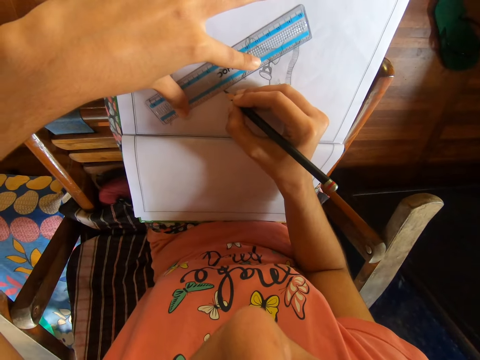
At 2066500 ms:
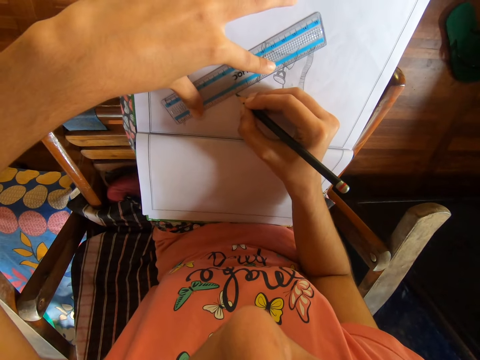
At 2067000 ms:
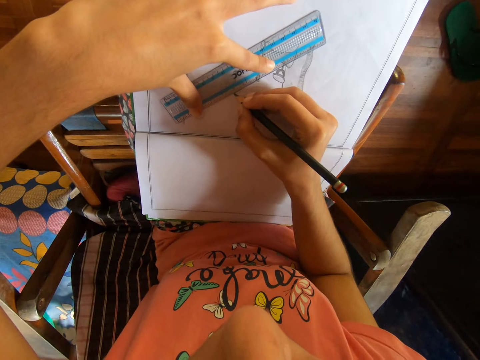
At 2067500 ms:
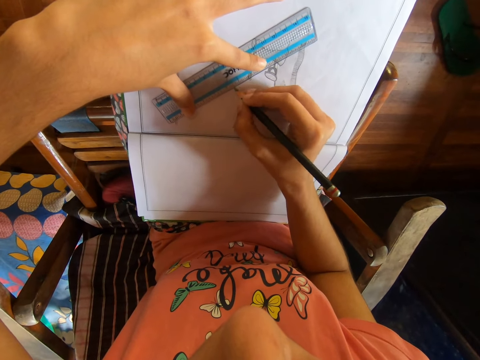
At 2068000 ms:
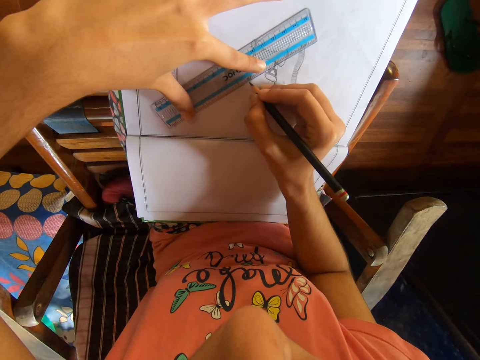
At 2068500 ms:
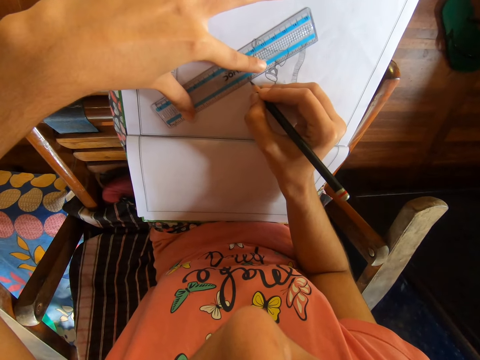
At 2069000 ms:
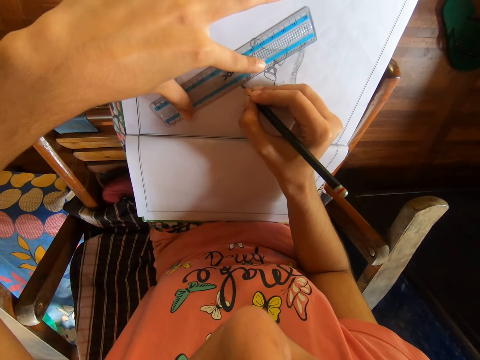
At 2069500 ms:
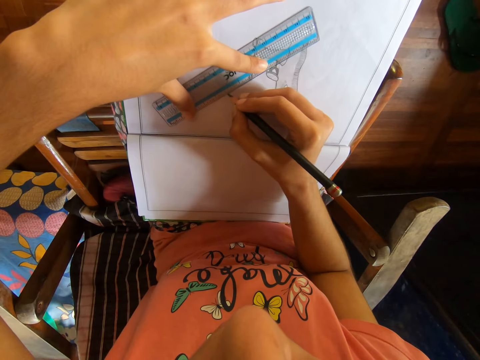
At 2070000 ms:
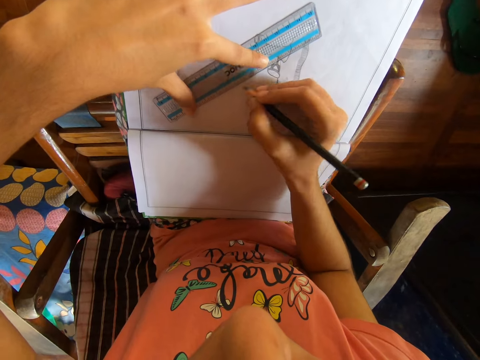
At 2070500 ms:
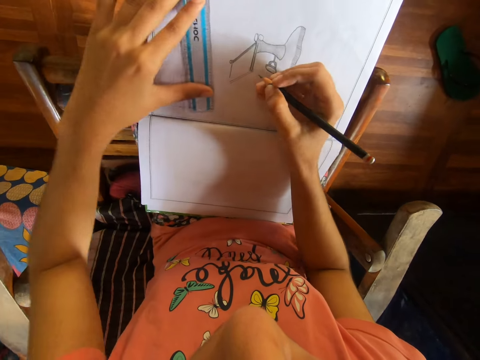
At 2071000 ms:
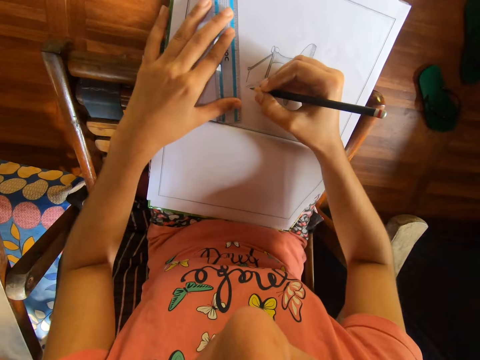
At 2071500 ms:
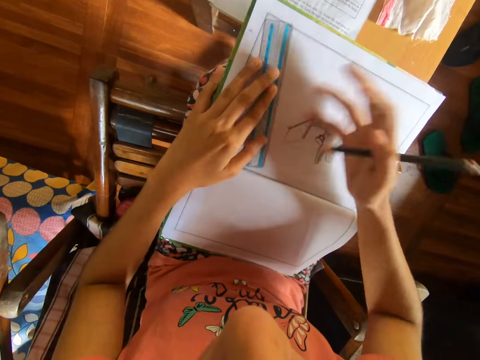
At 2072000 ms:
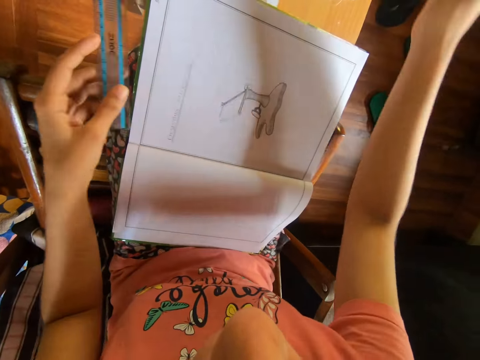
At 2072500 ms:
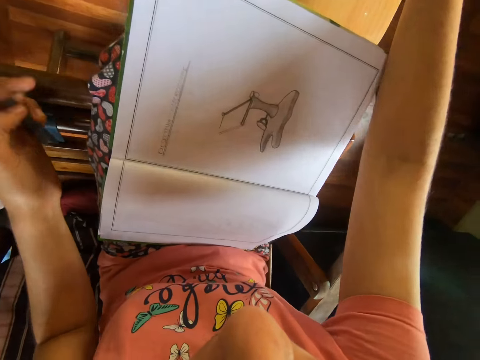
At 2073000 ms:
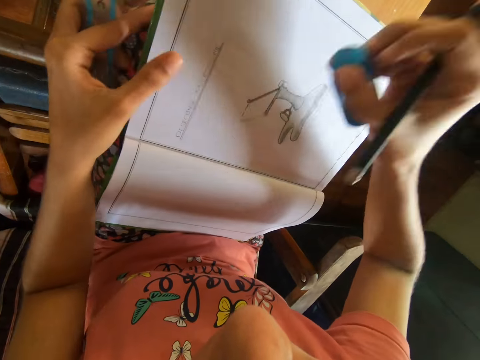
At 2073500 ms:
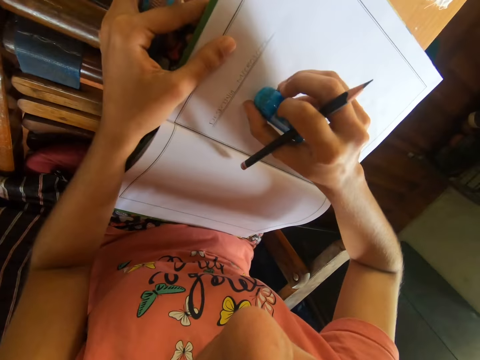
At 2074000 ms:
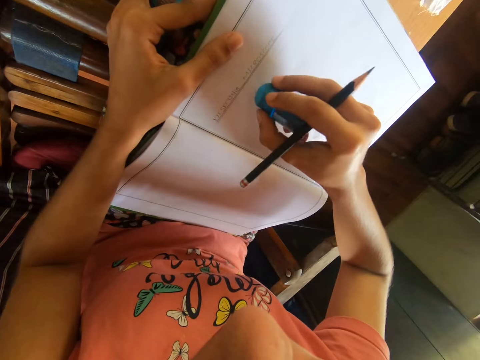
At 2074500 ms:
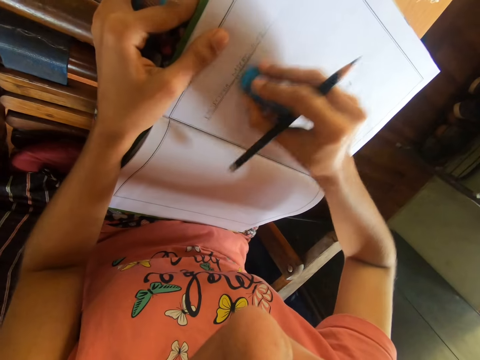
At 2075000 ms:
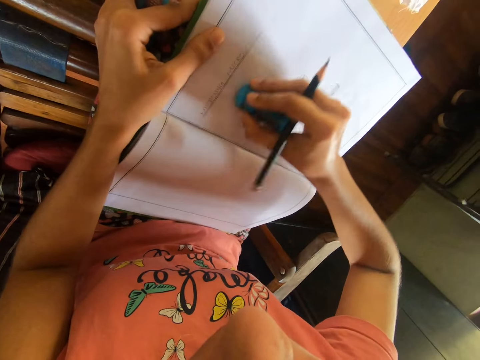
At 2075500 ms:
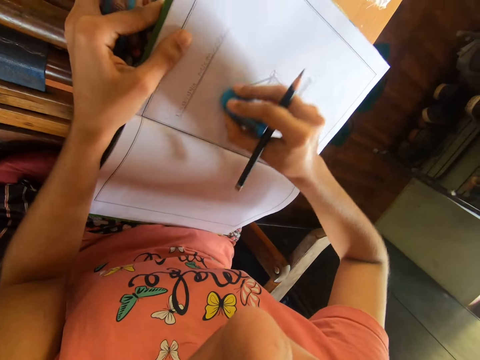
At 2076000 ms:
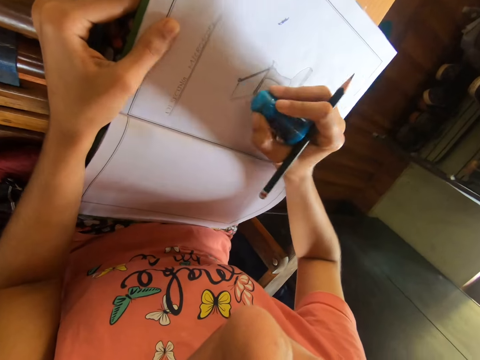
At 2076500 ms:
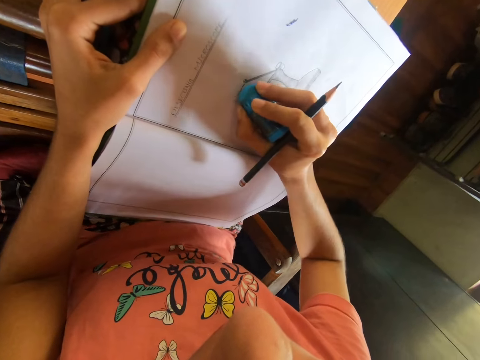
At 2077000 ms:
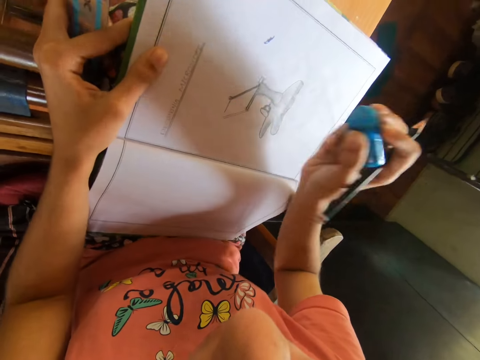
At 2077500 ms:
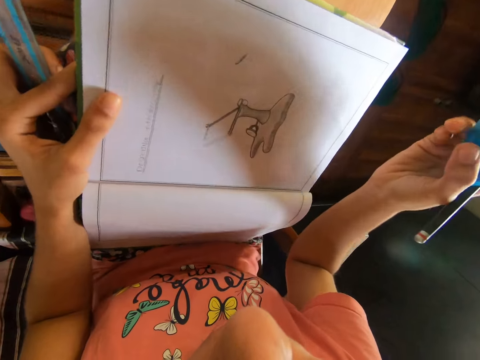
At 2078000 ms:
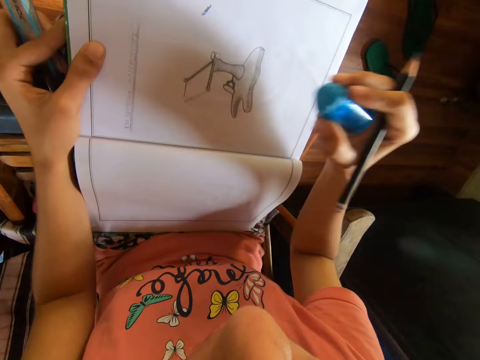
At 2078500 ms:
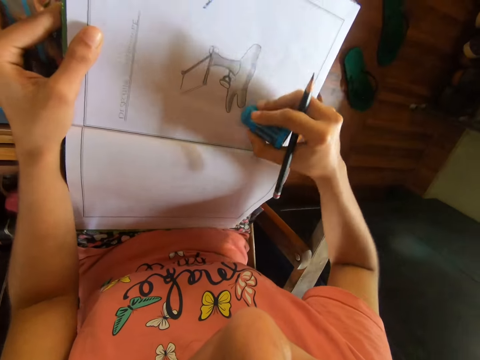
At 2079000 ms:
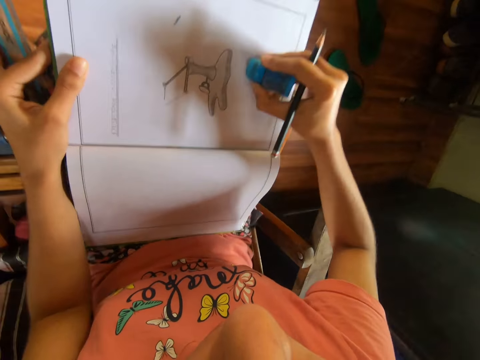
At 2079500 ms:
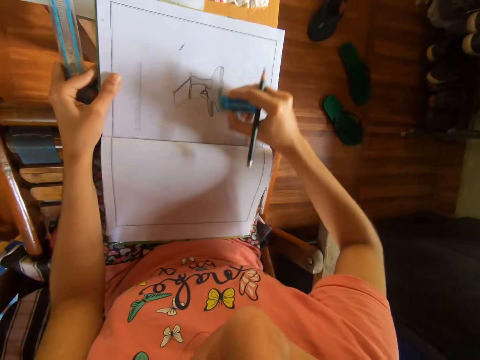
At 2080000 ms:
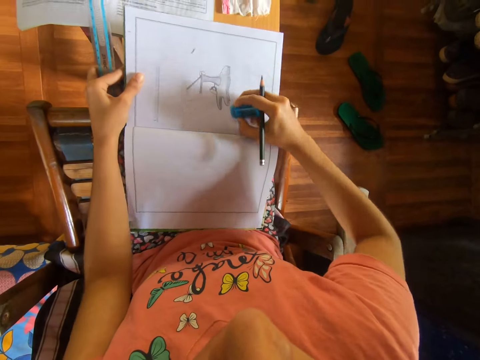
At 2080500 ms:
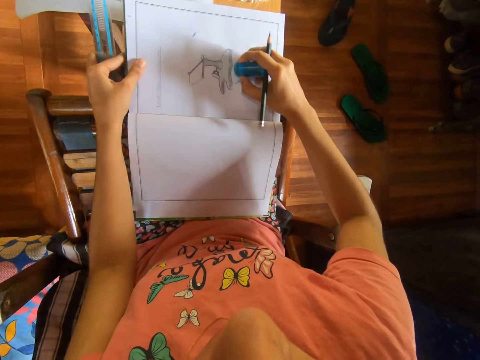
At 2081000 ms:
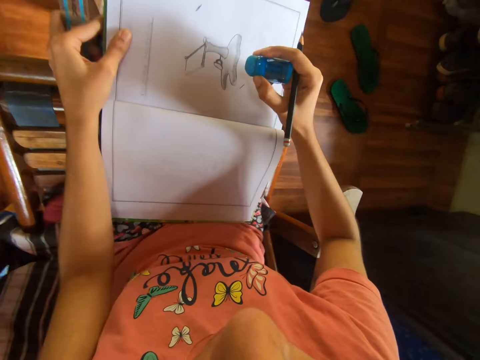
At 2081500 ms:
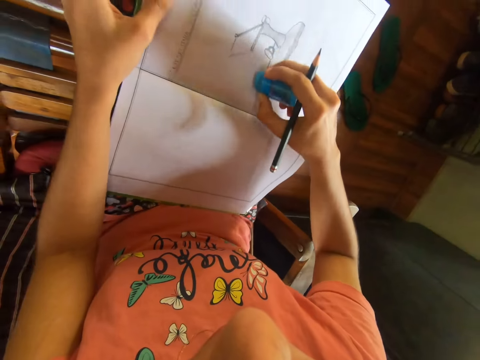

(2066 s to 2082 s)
The camera wearer draws on a drawing book with a pencil and a ruler. She adjusts the meter rule on the drawing book on the table with her left hand. She dusts the drawing book on the table with her right hand. She stretches her hand. She picks up an eraser from the table with her right hand and holds the drawing book on the table with her left hand. She erases a part of the drawing book on the table with the eraser in her right hand. She erases the drawing with the eraser. She erases it again. She lifts up the eraser. She erases the drawing with the eraser. She erases it again.

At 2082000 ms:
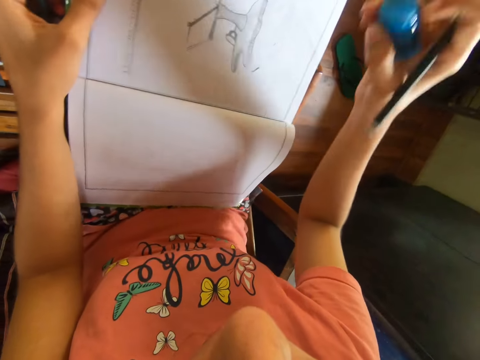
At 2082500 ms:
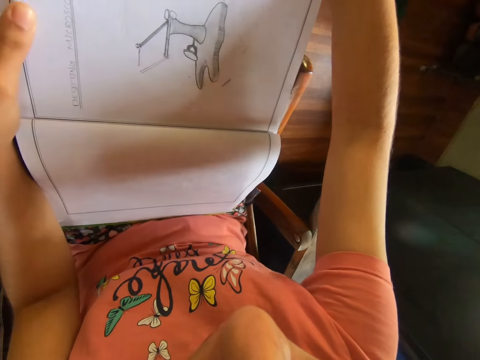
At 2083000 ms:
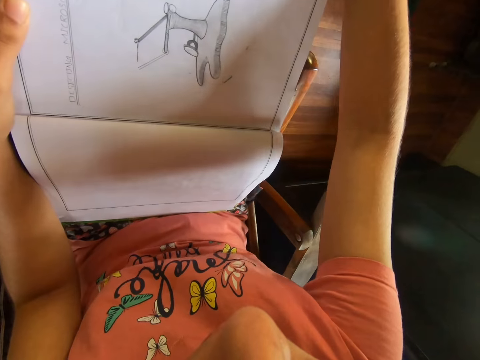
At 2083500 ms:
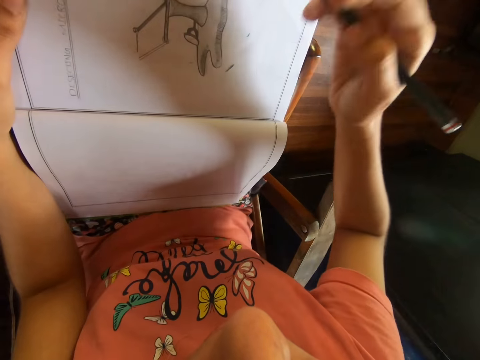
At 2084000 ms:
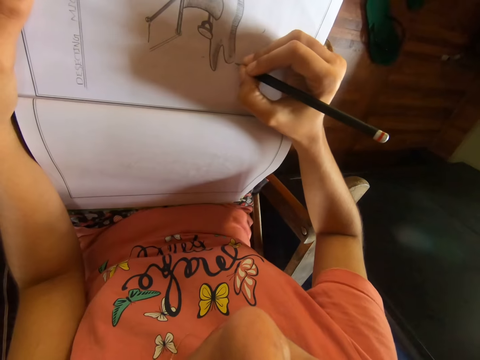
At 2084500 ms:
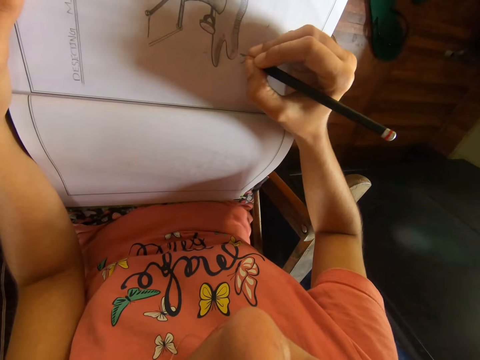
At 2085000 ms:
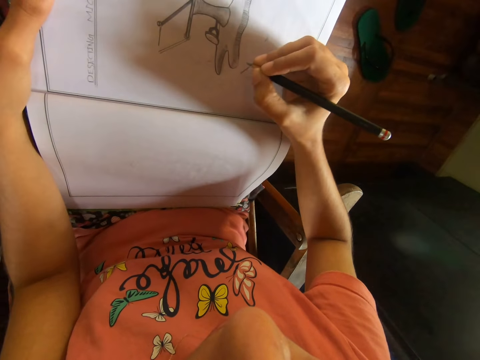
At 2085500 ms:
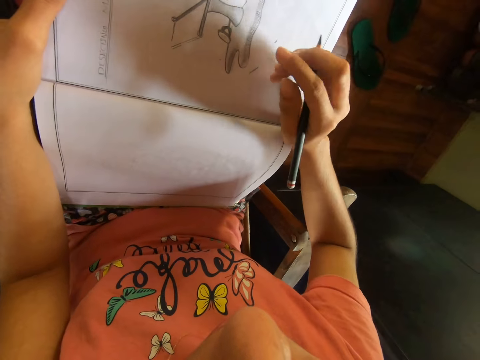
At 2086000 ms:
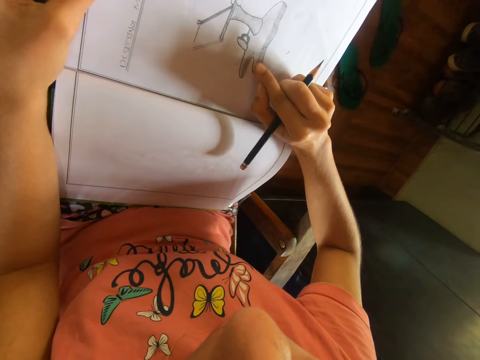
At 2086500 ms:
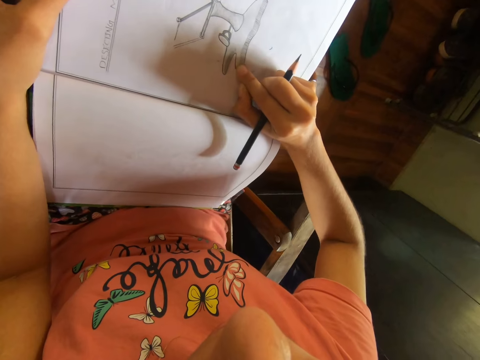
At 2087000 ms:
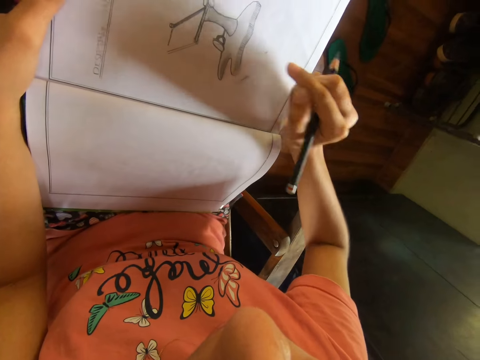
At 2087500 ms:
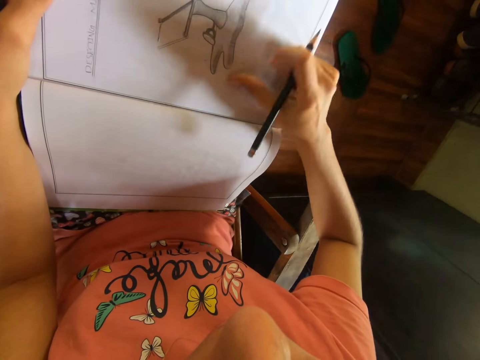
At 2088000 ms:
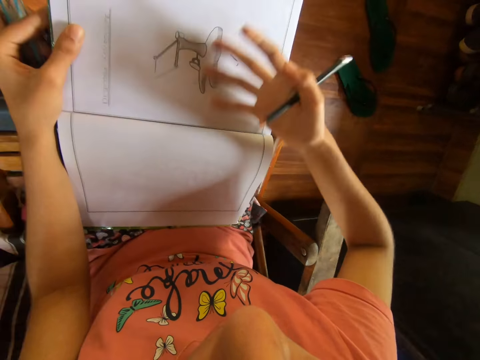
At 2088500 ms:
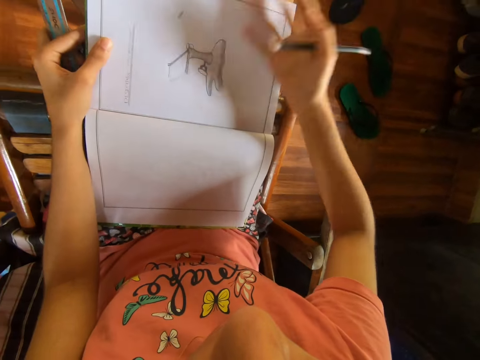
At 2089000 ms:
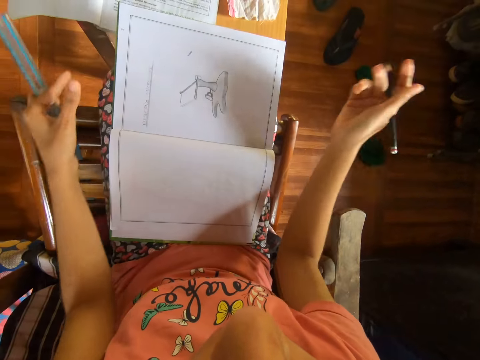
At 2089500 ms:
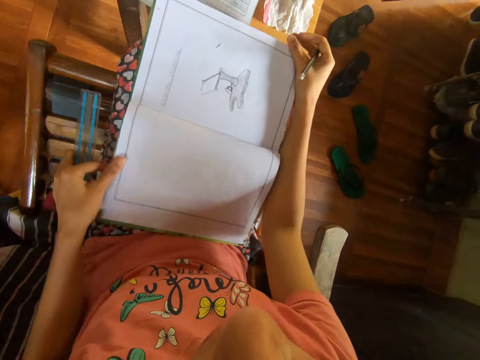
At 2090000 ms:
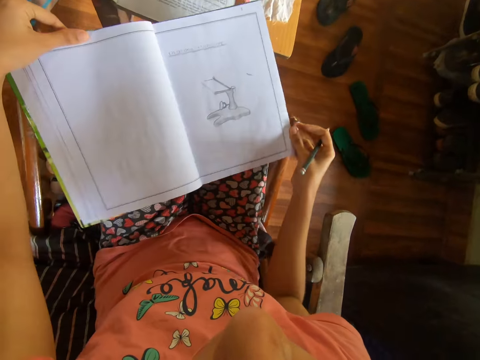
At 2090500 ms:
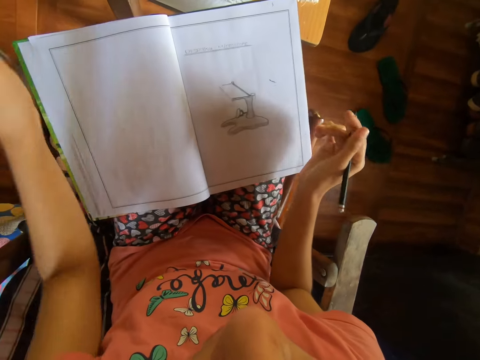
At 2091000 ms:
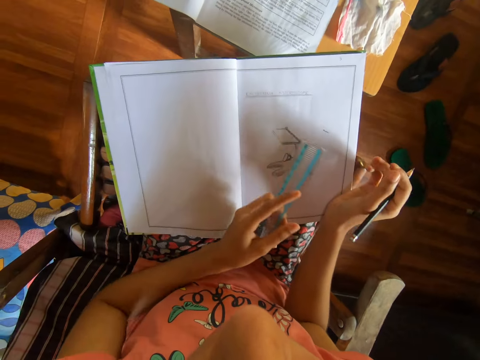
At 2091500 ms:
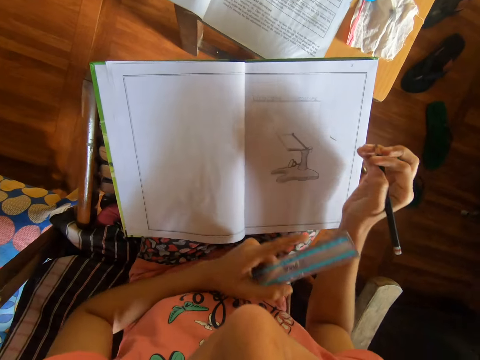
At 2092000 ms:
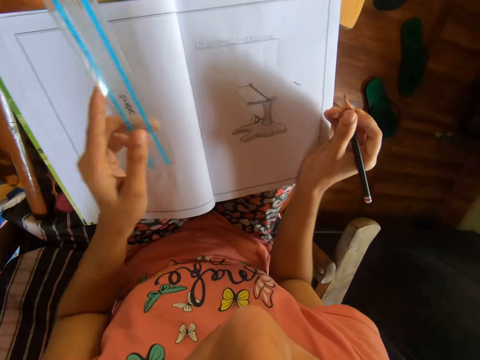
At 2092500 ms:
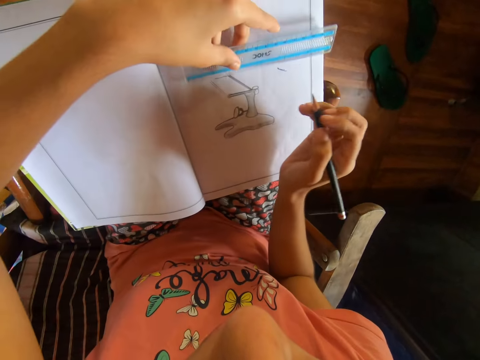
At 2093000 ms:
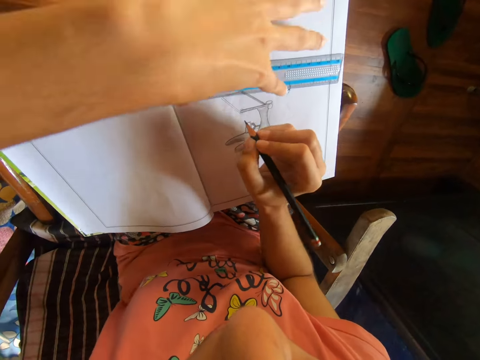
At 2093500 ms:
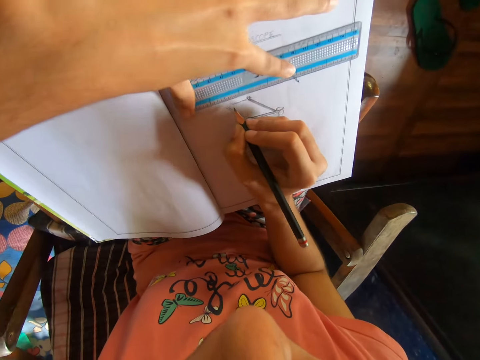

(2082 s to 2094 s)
The camera wearer drops the eraser on the table with her right hand. She stretches her hand. She draws on the drawing book on the table with the pencil in her right hand and the ruler. She holds the book. She dusts the drawing book on the table with her right hand. She wipes the book with her hand. She wipes it again. She removes her left hand from the drawing book on the table. She holds the drawing book on the table with both hands. She turns the book. She adjusts the drawing book on the table with both hands. She moves the ruler. She places the meter rule on the drawing book on the table with her left hand.
